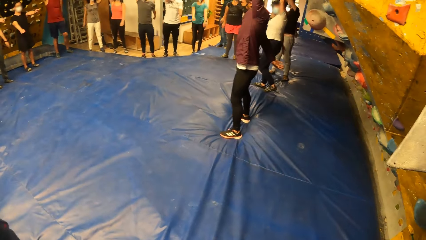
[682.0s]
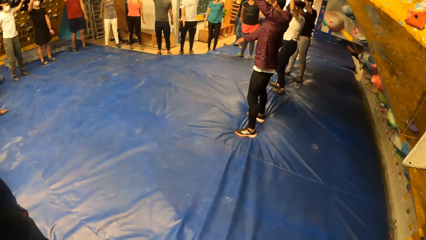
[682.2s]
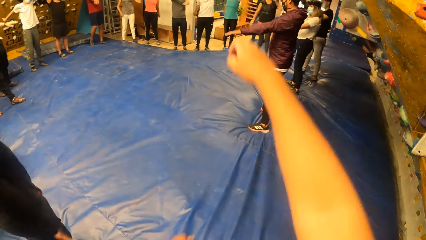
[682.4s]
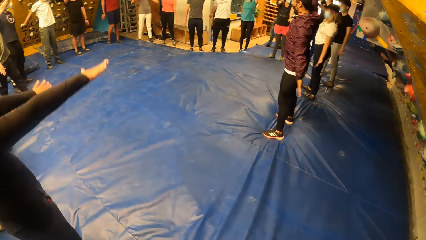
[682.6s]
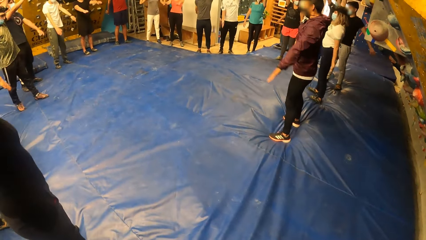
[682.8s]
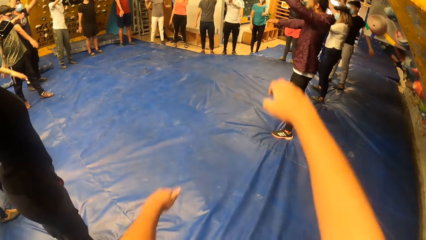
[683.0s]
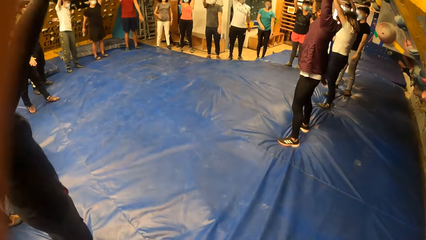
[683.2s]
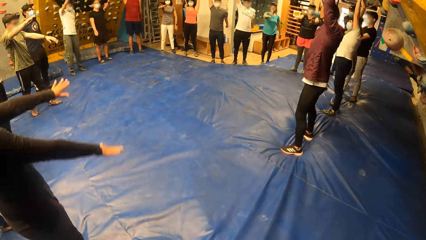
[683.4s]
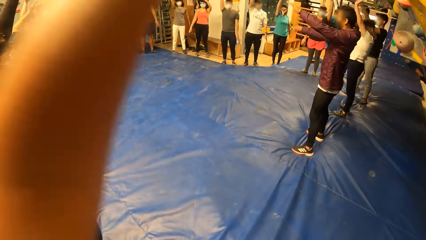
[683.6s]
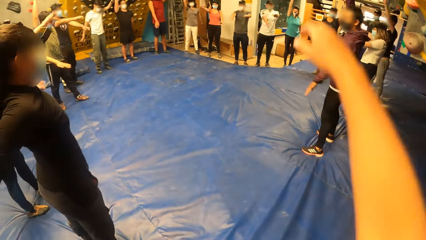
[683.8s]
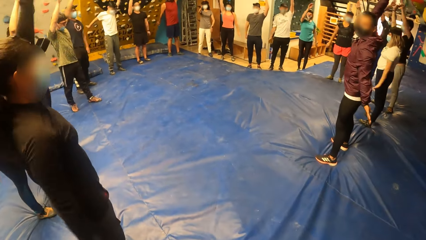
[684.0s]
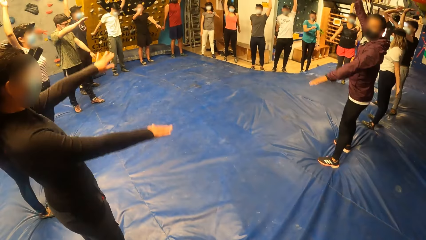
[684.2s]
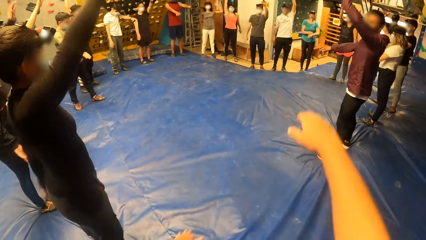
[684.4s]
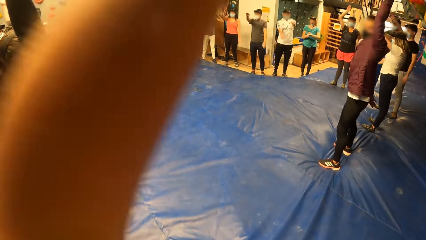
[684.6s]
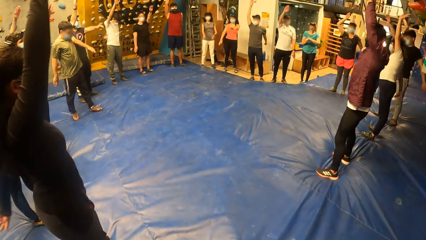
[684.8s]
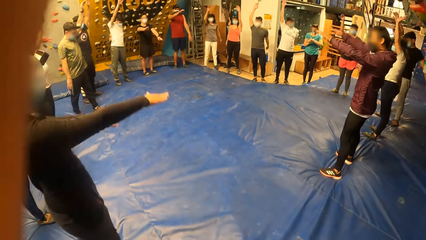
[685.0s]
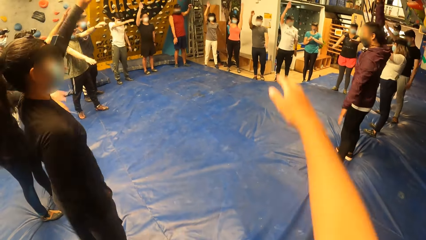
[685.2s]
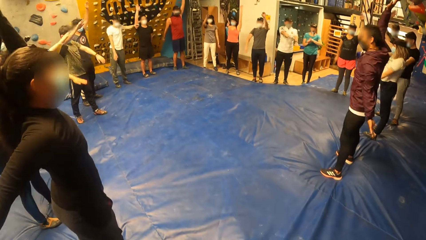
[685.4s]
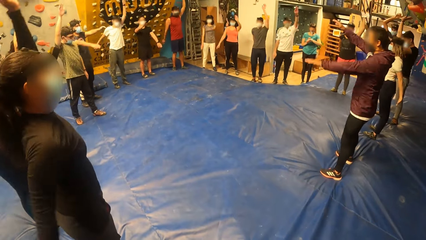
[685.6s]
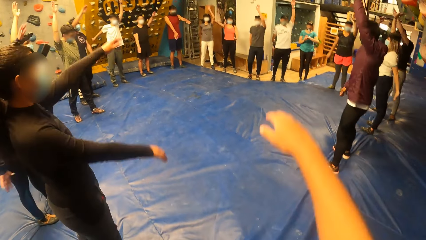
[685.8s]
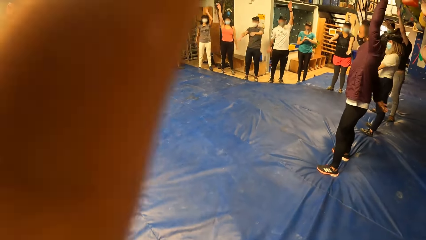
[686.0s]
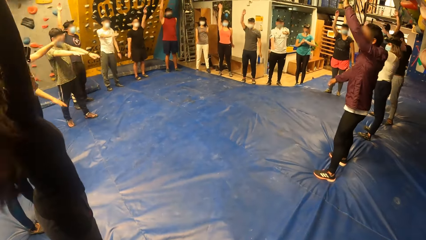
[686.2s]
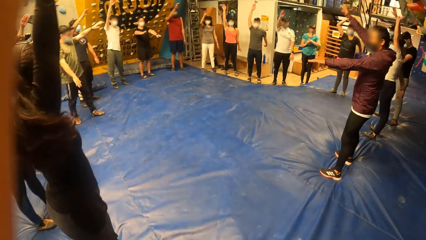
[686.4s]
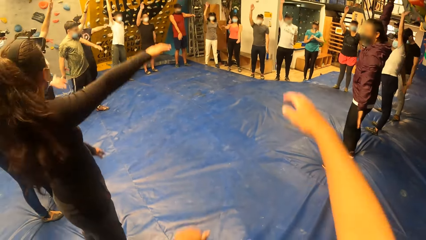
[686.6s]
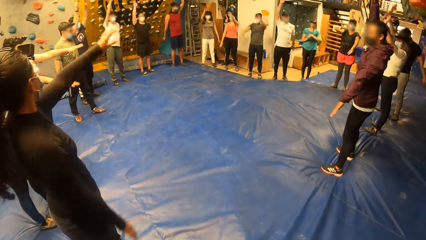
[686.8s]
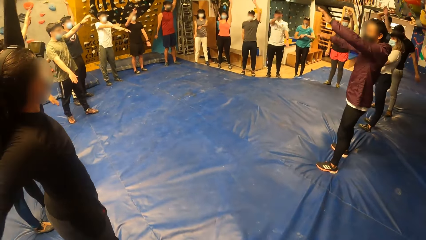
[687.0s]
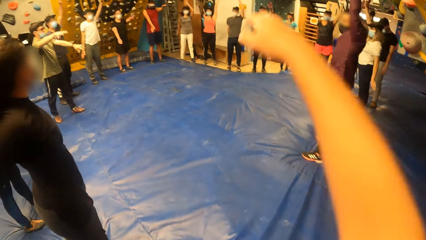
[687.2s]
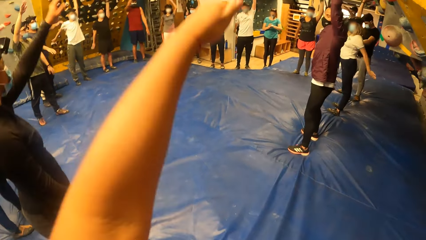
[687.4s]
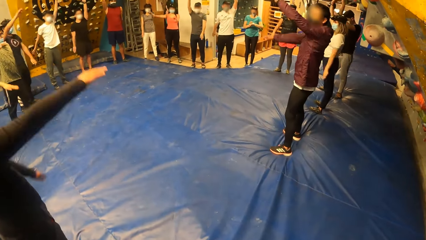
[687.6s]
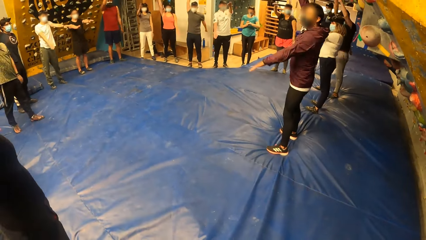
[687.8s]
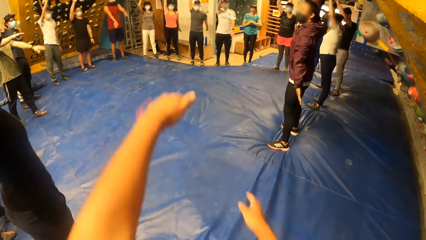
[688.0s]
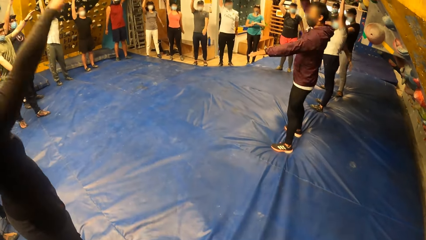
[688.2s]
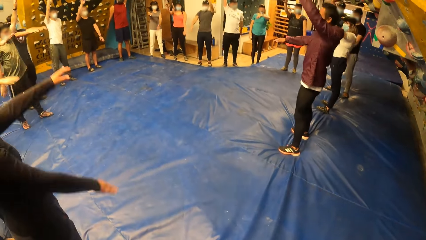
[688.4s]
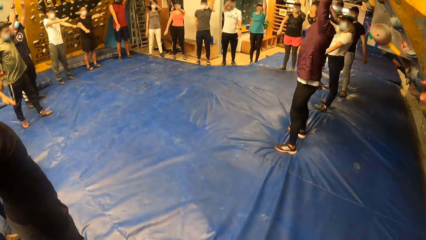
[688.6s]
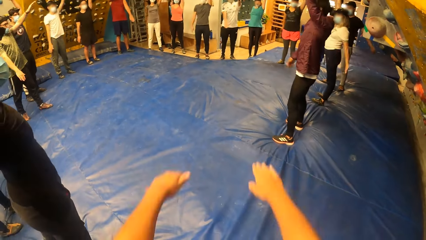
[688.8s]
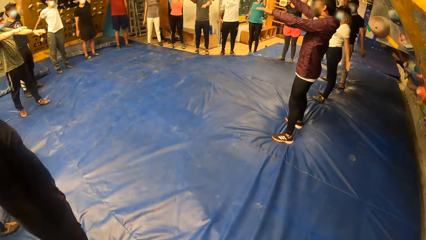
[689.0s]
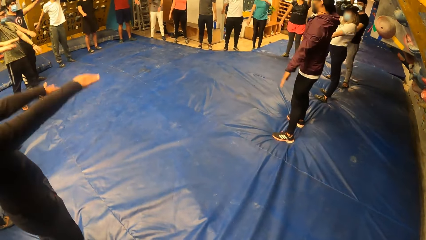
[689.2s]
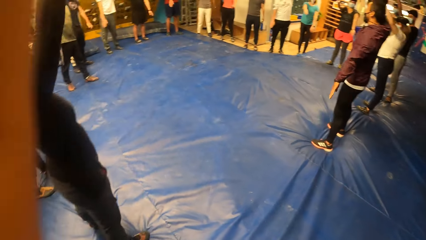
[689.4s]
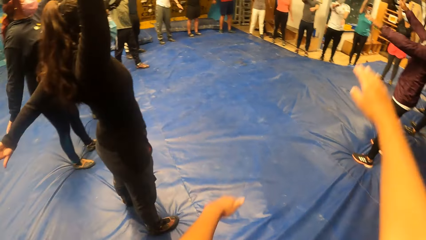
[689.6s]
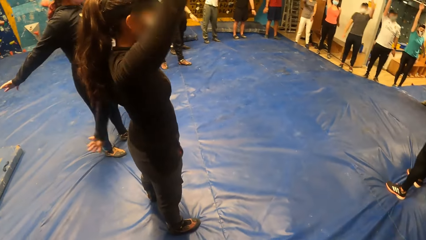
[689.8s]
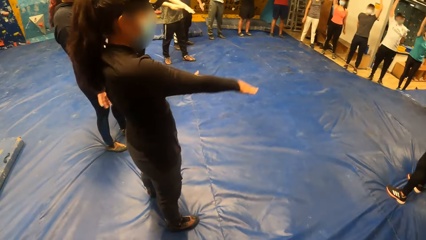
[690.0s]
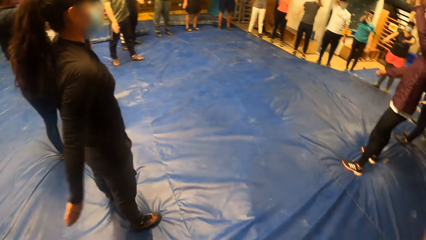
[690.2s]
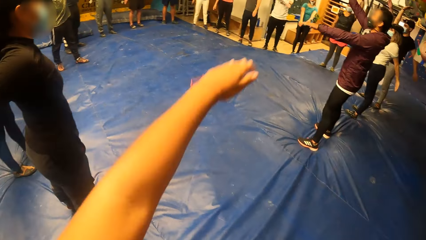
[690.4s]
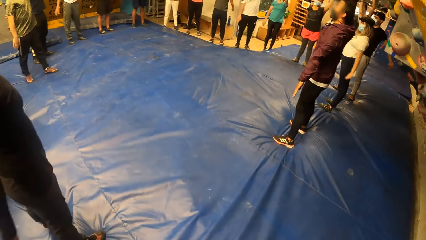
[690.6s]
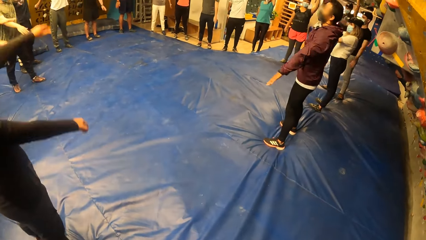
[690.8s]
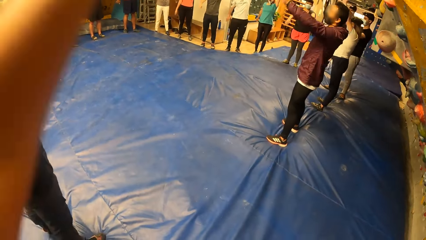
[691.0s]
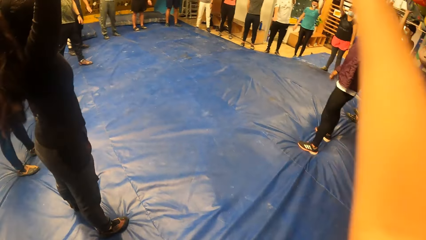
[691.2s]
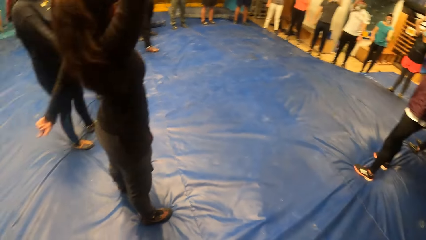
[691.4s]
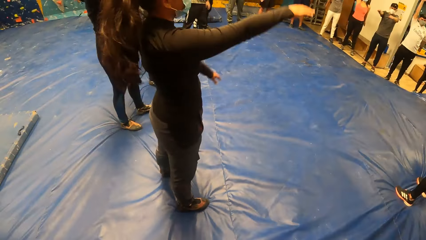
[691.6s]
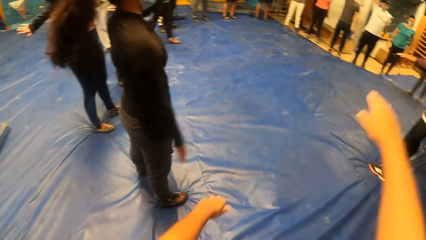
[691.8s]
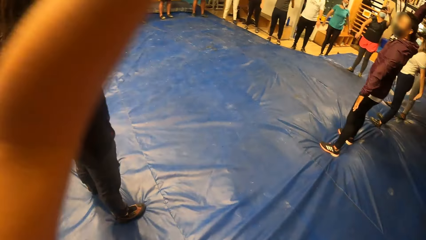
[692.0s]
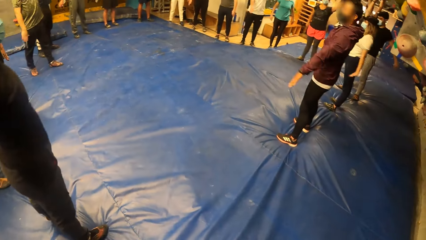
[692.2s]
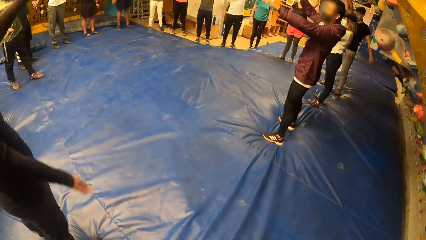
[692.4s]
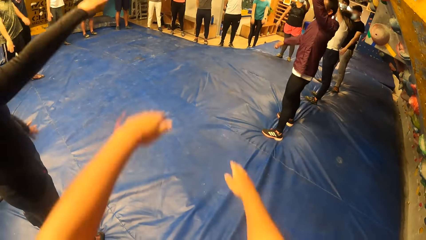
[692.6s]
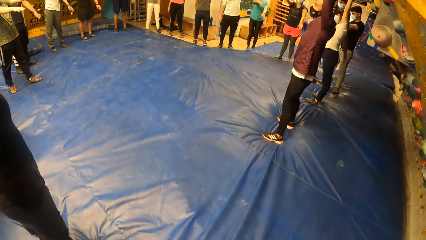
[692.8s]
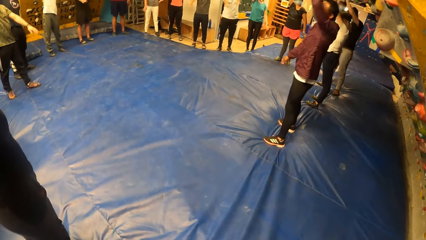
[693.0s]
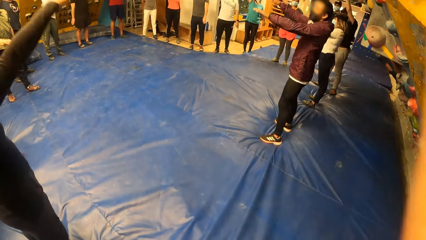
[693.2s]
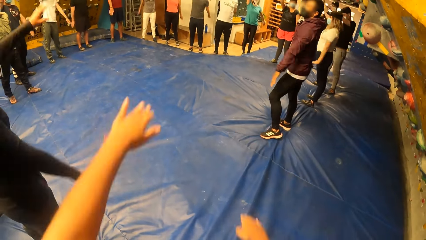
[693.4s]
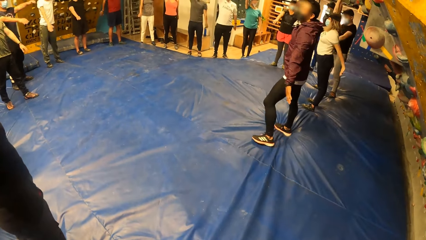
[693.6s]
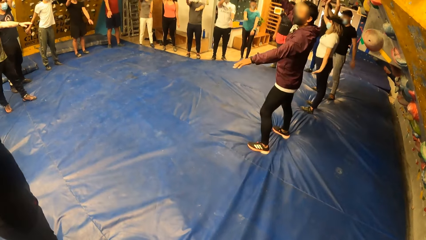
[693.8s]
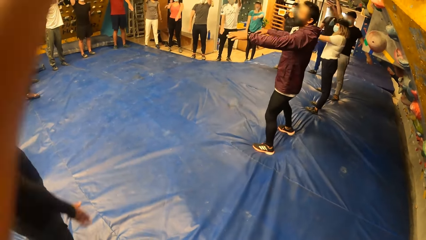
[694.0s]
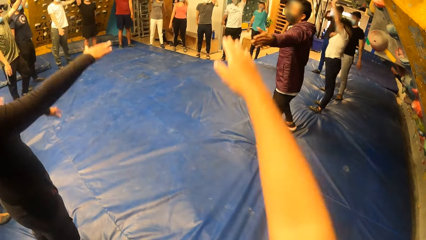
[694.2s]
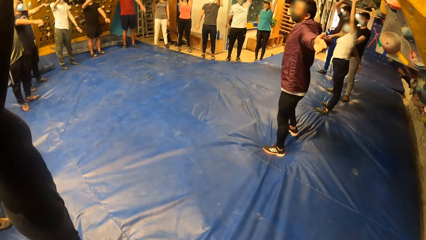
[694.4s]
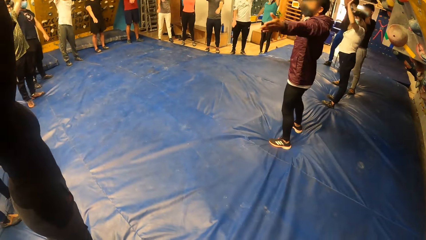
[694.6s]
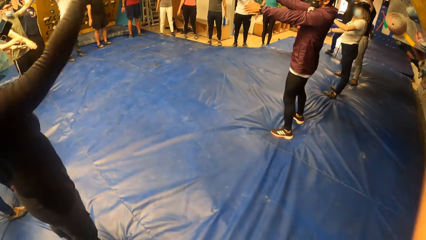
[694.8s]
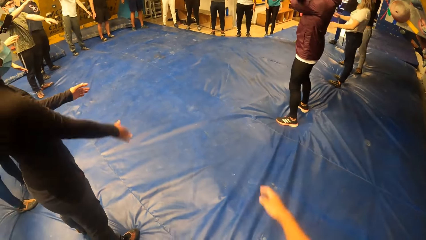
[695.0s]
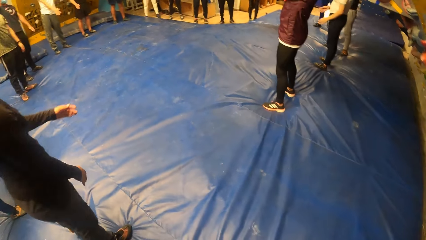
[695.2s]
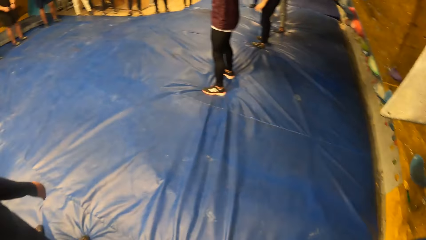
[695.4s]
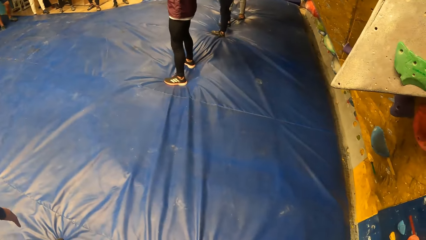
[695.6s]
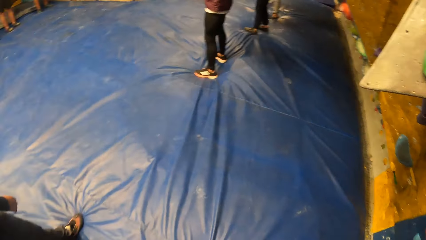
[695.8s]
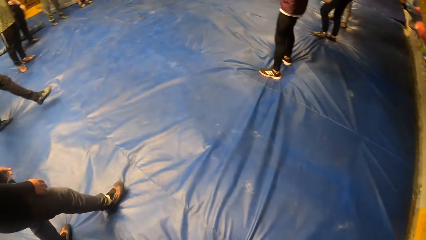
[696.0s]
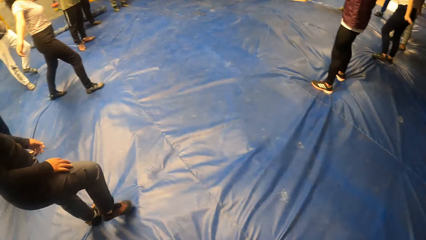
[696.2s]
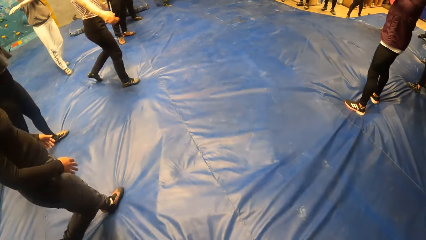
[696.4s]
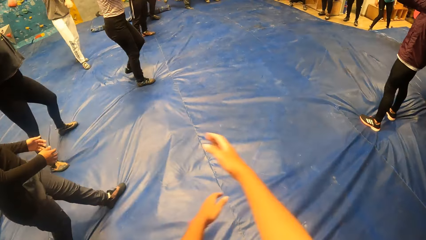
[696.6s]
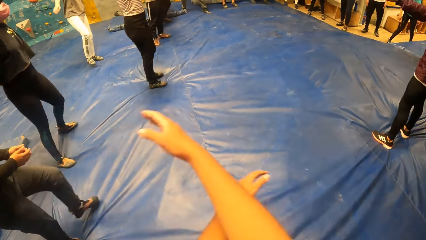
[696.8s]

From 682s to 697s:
The camera wearer looks around.
